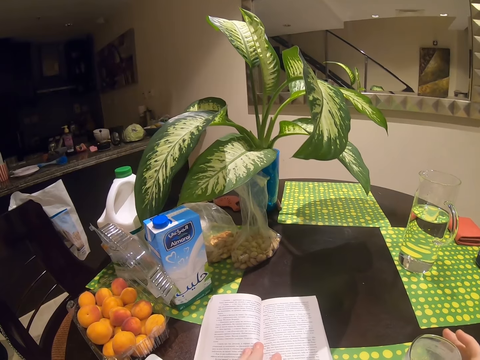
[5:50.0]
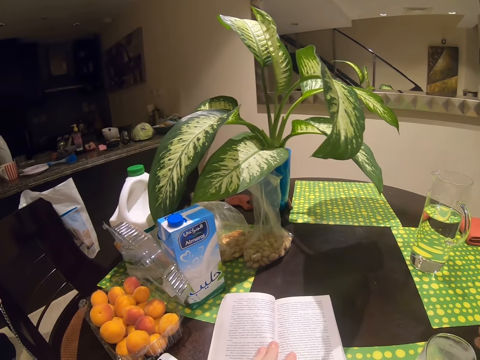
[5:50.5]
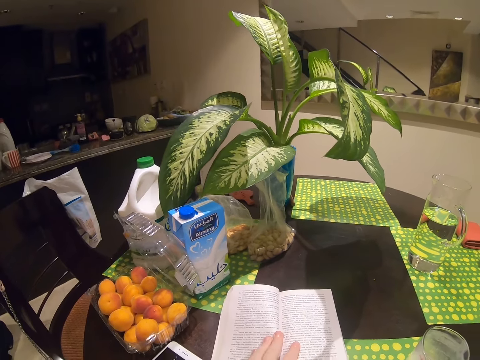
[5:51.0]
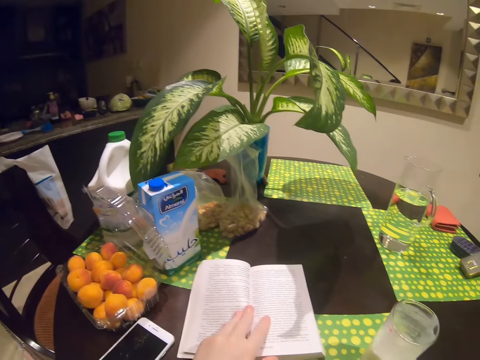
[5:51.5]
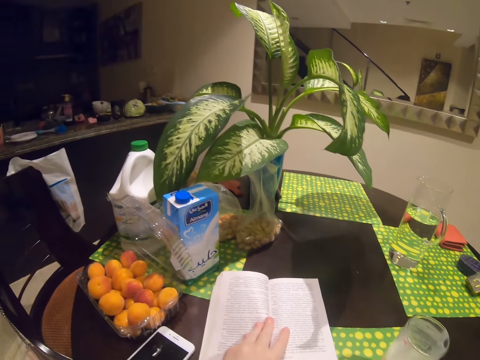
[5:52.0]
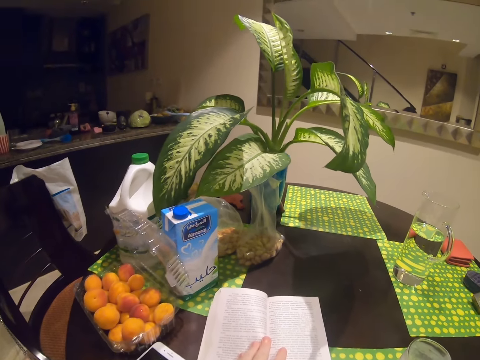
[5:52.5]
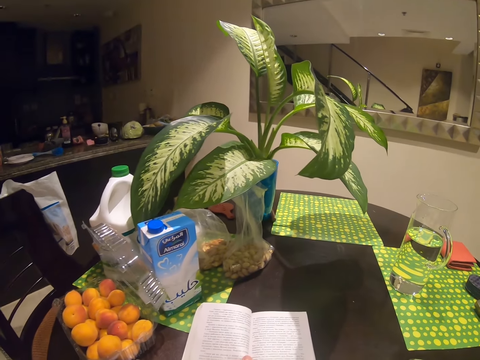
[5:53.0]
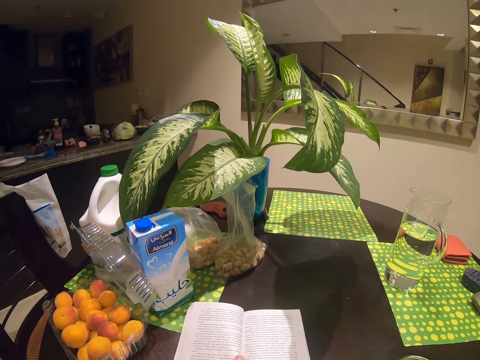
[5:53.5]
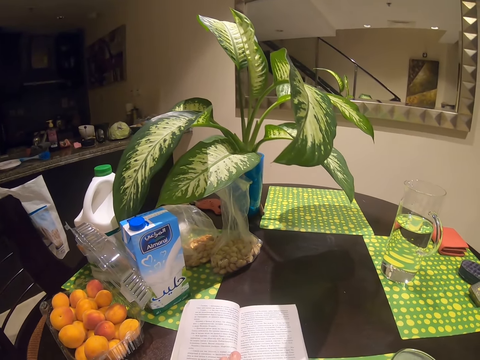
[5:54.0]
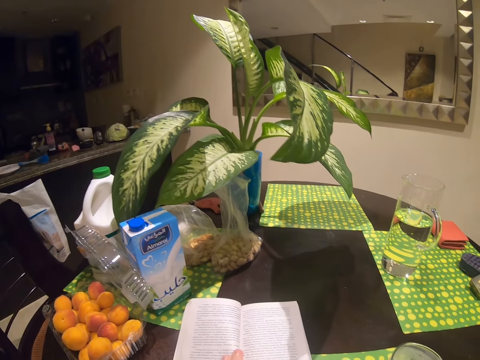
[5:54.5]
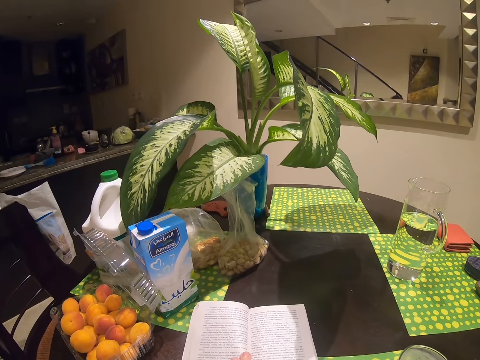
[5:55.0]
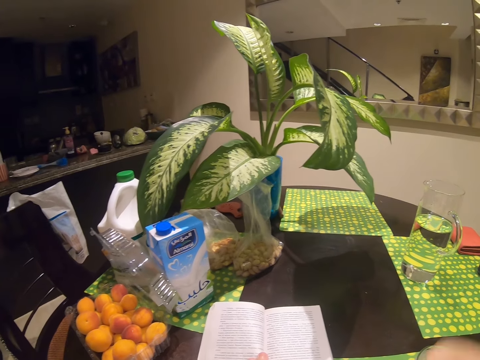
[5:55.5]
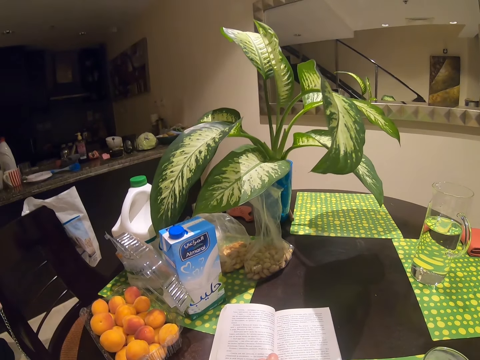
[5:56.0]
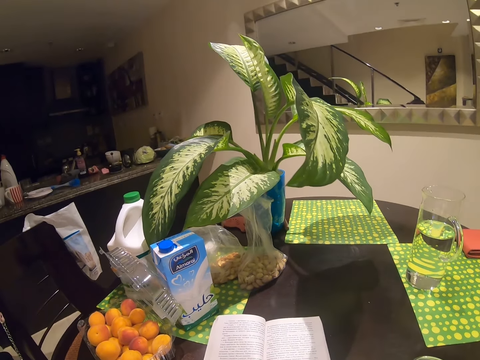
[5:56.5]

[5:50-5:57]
The camera wearer reads a book.

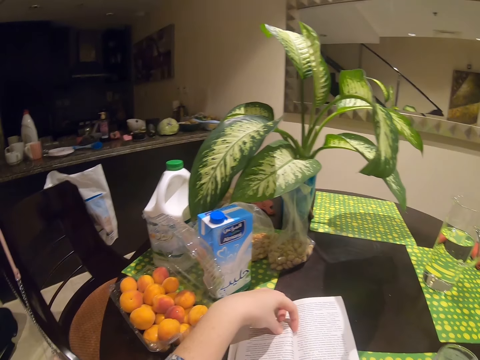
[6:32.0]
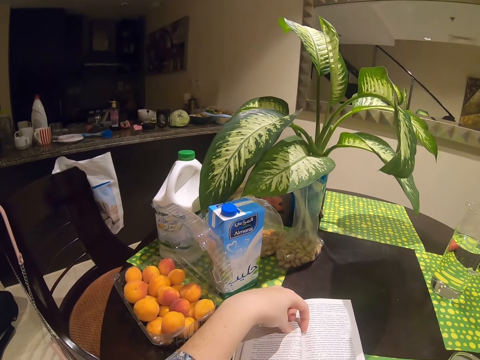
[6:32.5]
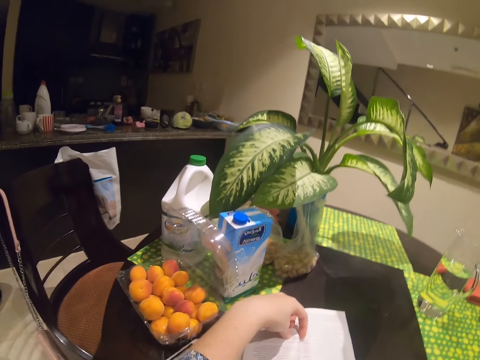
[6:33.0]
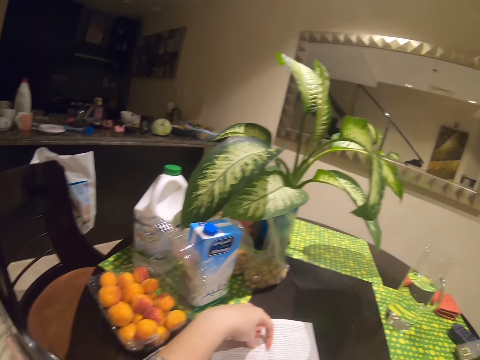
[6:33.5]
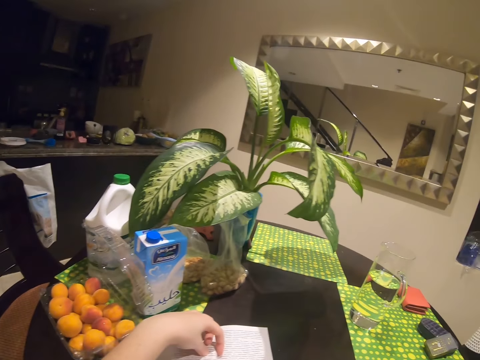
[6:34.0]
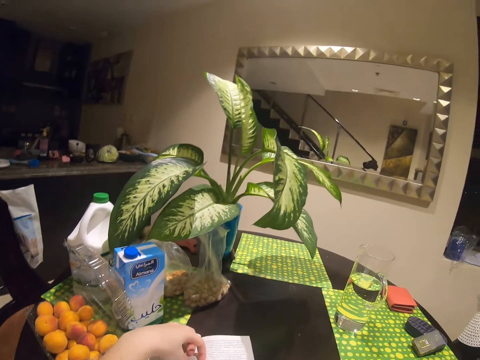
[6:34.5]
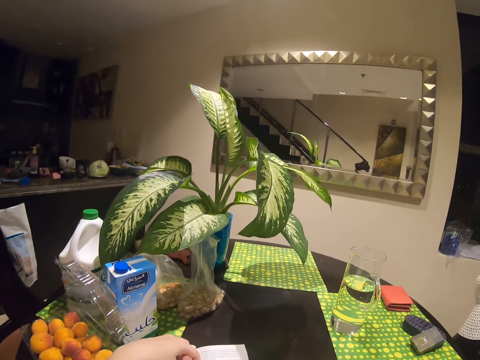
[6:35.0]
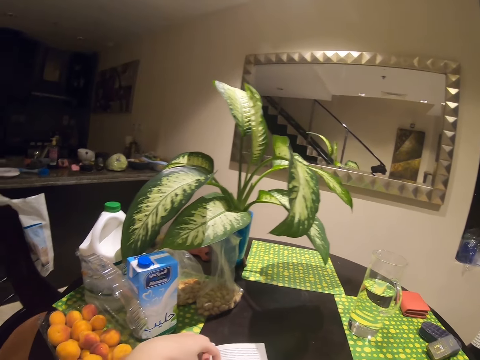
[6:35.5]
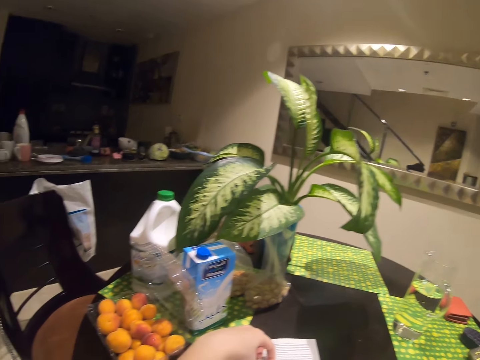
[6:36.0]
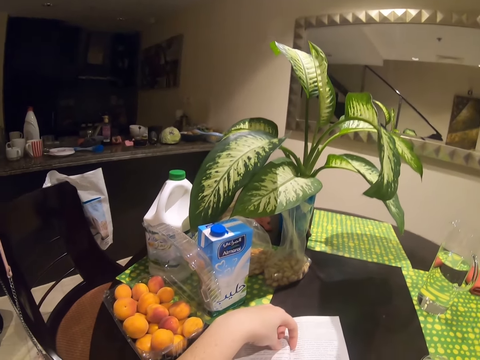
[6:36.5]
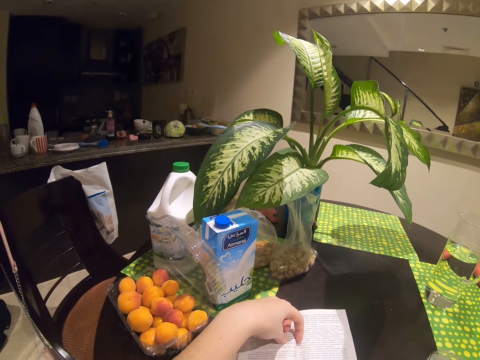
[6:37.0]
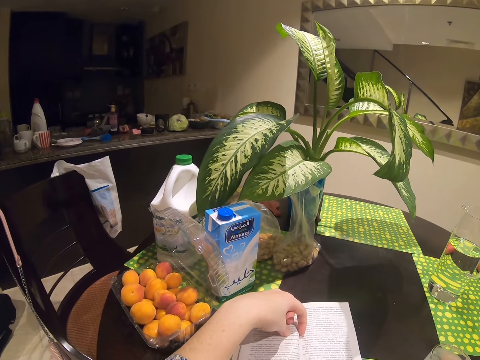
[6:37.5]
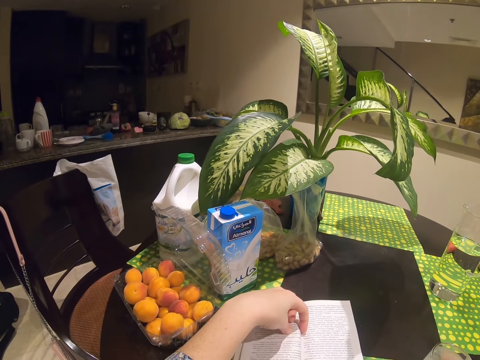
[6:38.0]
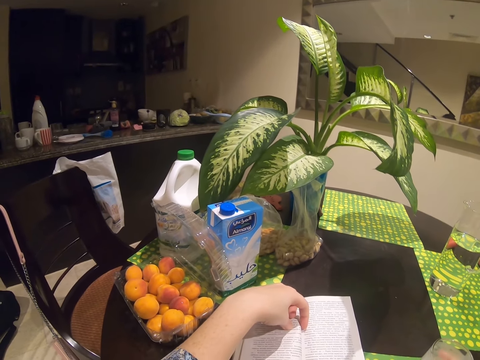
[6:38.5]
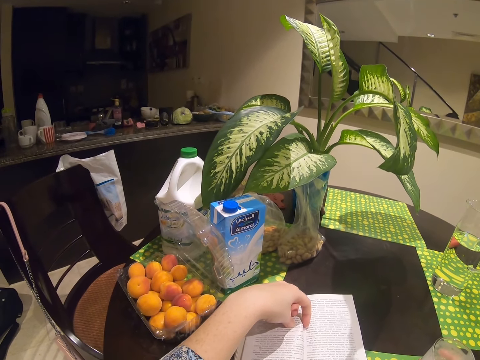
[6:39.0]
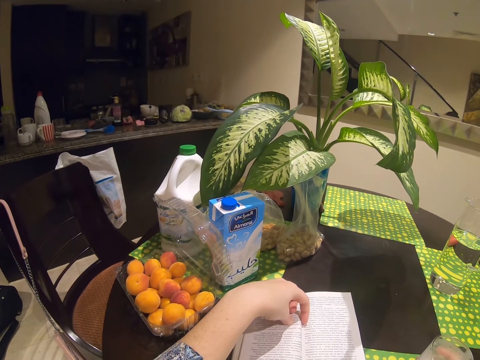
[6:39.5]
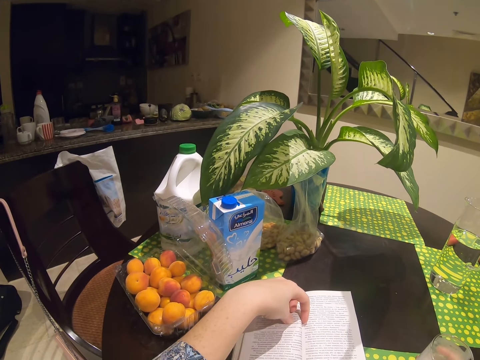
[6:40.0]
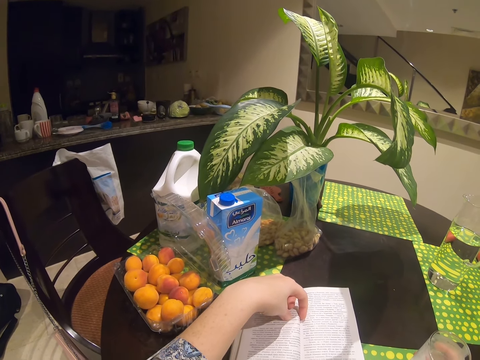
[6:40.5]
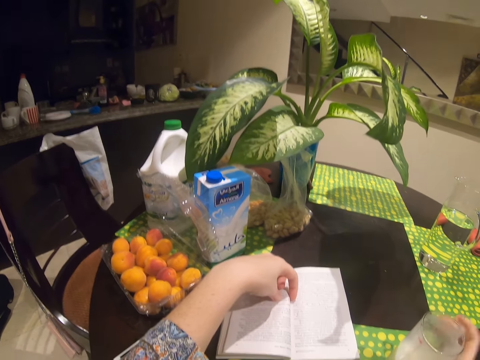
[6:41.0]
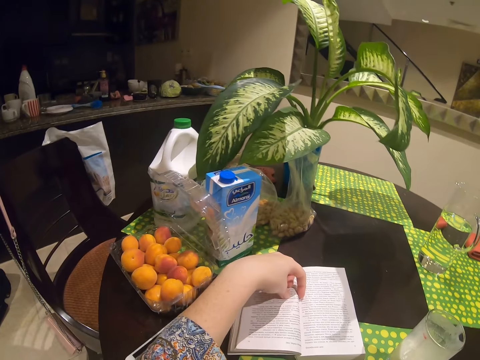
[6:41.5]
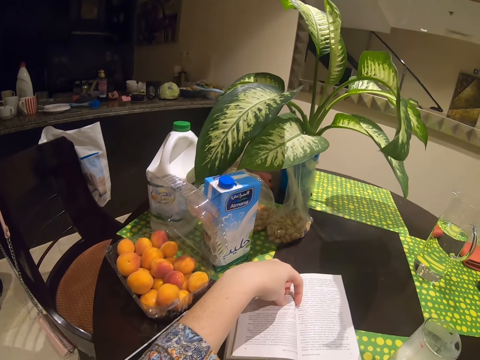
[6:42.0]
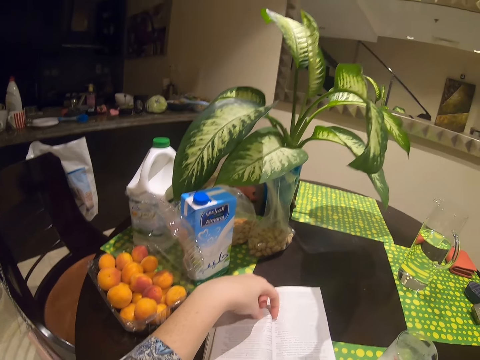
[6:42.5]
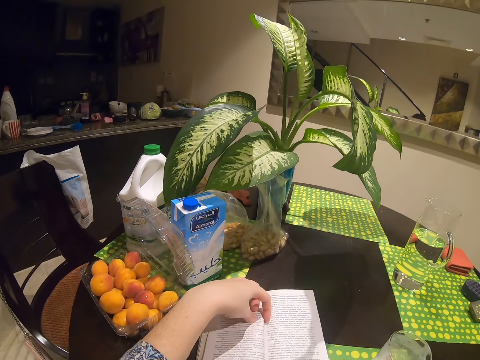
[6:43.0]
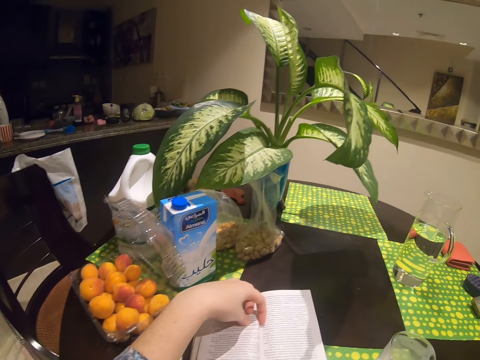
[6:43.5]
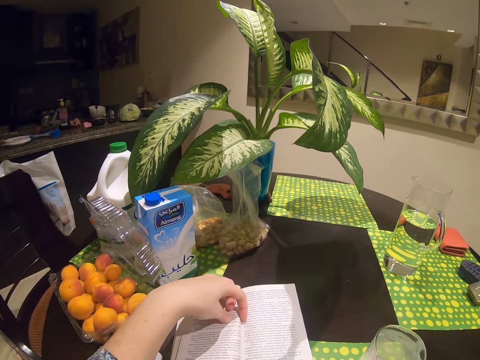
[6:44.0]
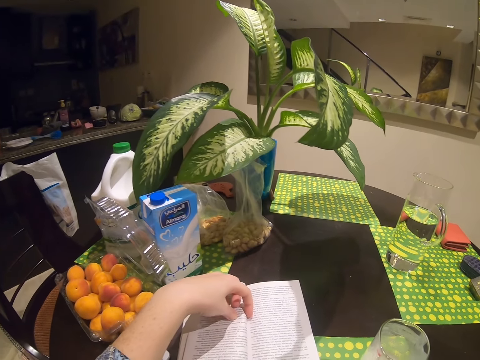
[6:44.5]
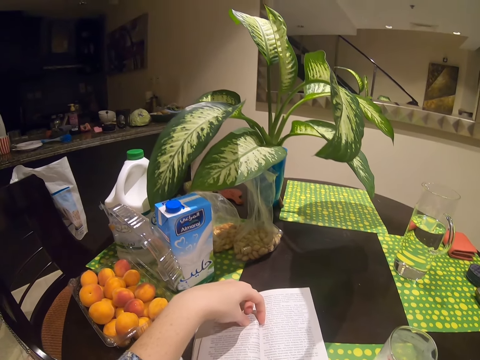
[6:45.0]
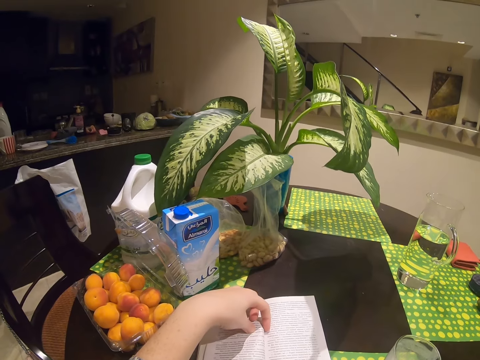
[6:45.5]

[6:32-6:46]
The camera wearer drinks milk. They put the glass on the table. They read the book.

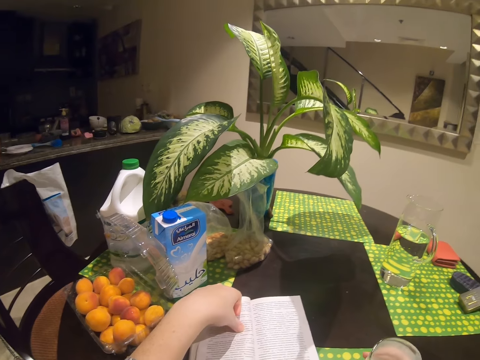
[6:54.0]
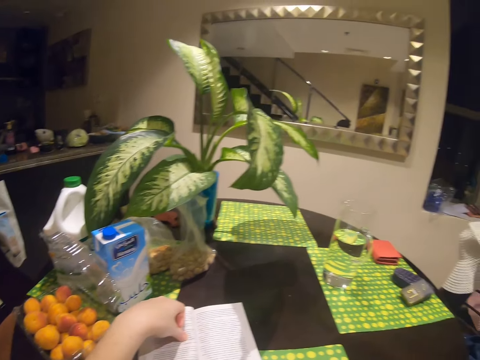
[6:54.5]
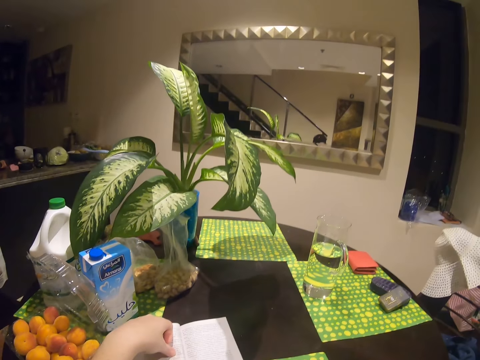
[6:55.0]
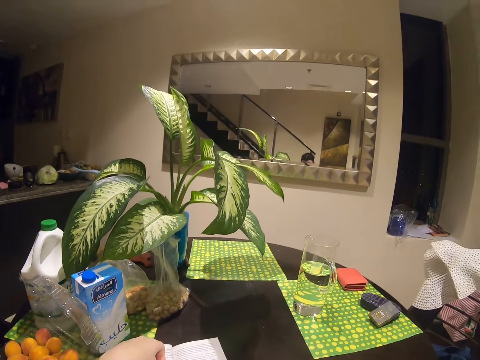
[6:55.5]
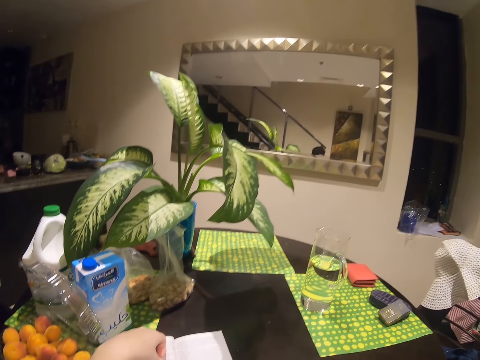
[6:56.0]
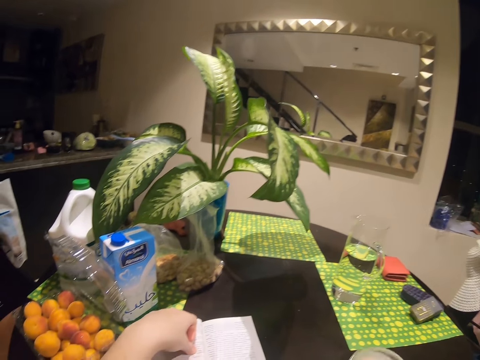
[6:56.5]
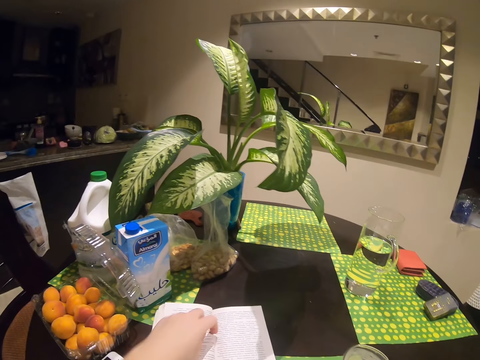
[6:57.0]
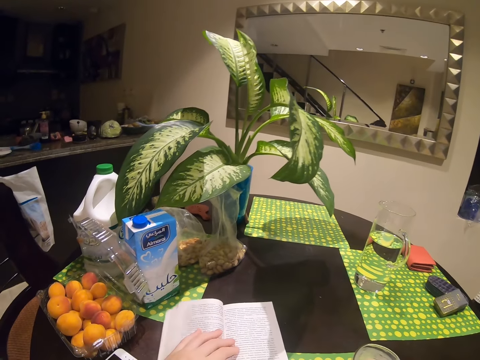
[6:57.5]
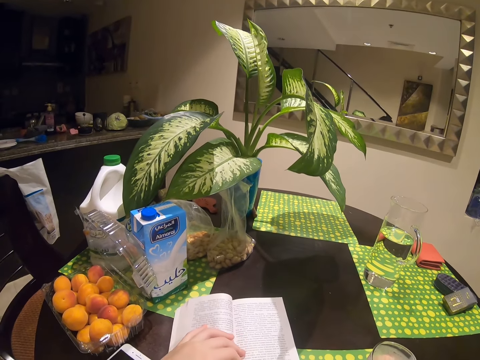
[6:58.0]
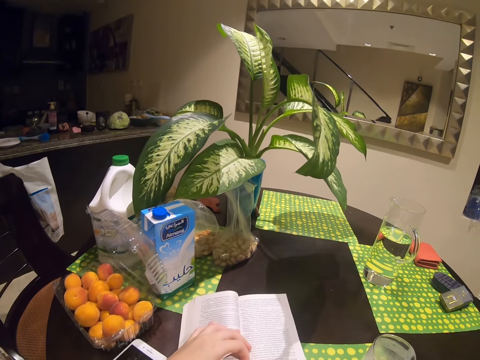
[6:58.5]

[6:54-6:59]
The camera wearer drinks milk. They take milk. They read a book.
